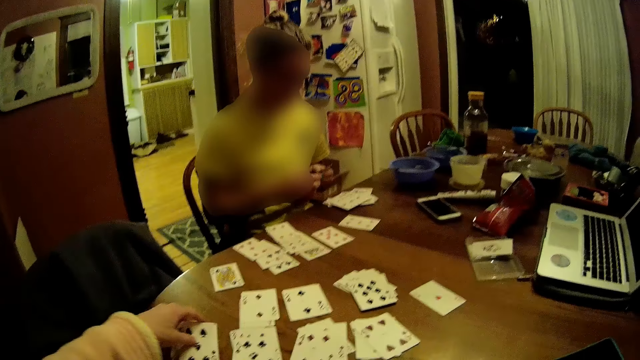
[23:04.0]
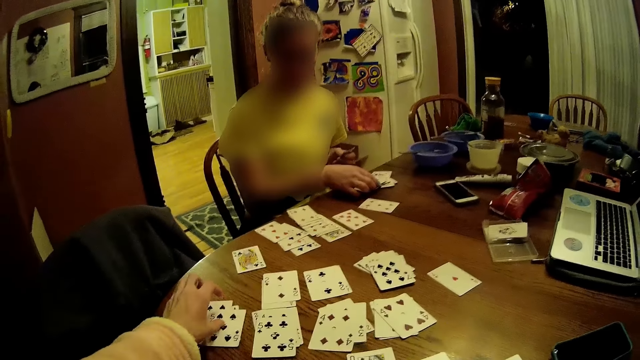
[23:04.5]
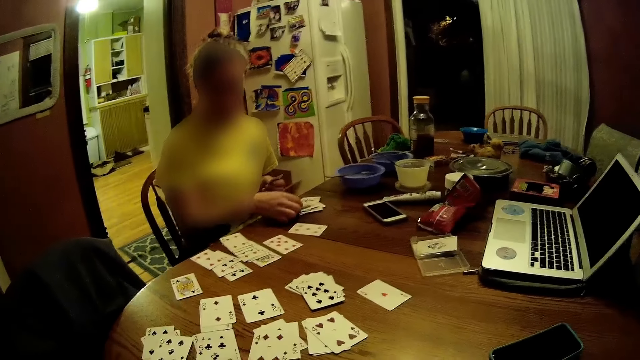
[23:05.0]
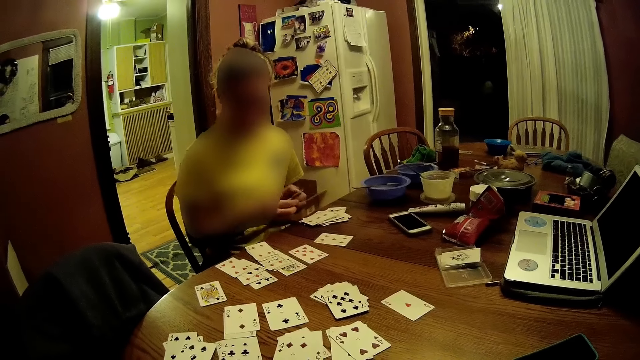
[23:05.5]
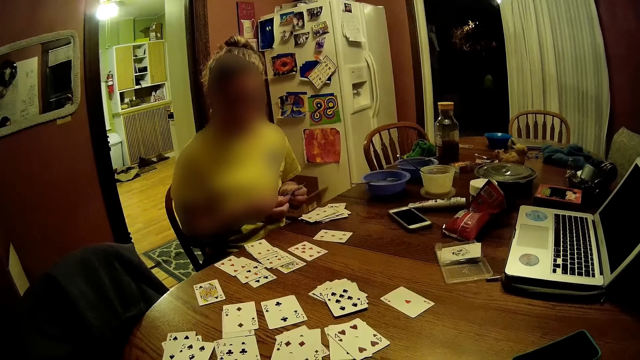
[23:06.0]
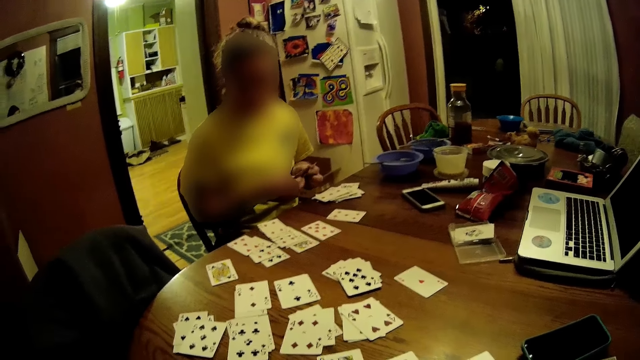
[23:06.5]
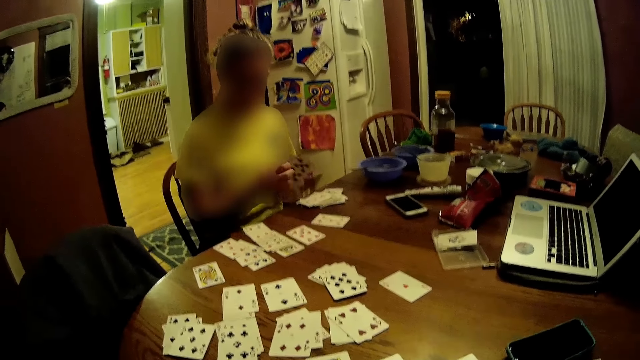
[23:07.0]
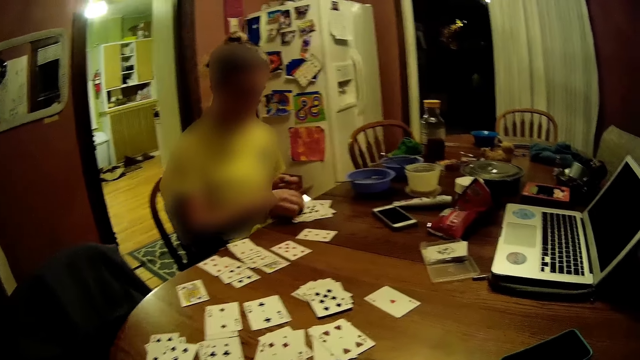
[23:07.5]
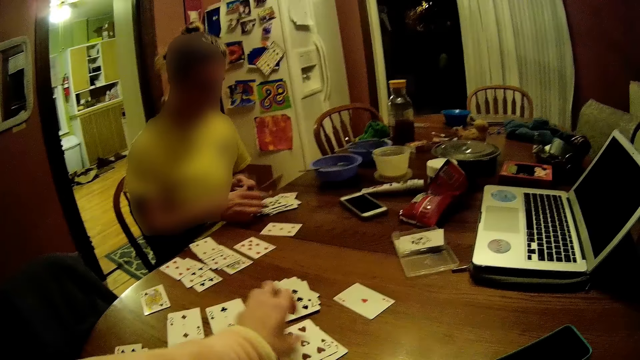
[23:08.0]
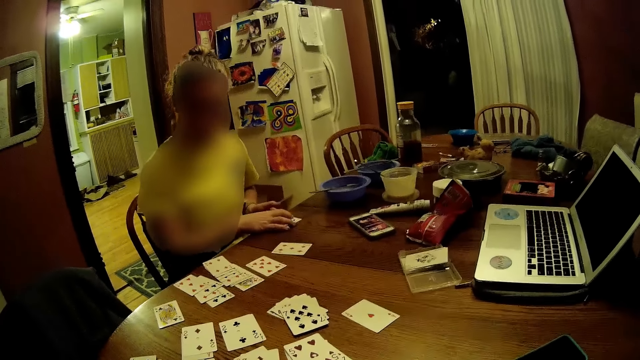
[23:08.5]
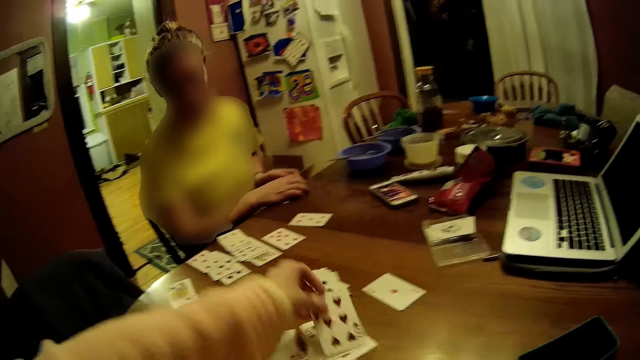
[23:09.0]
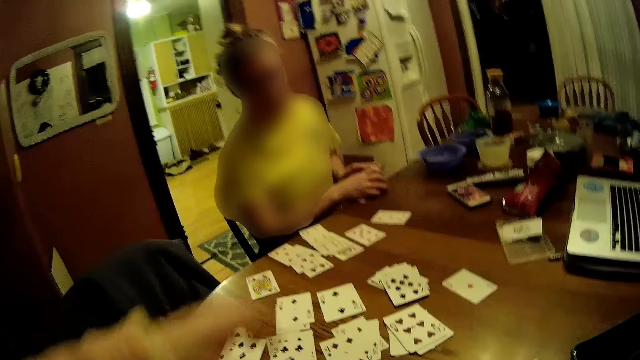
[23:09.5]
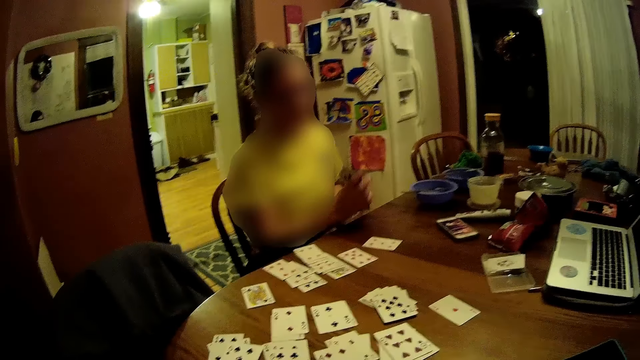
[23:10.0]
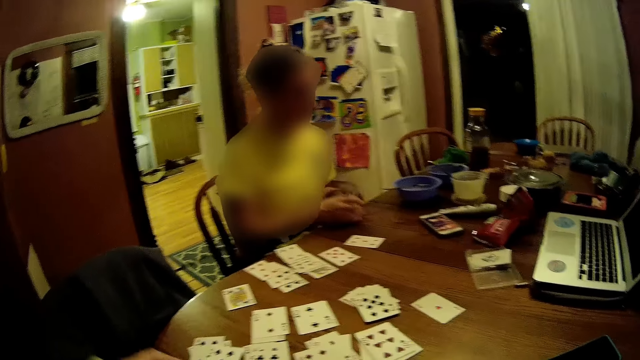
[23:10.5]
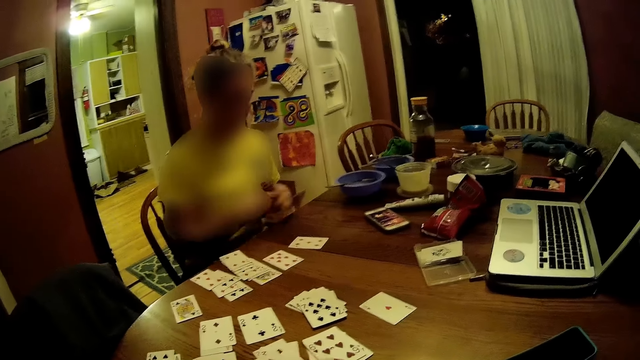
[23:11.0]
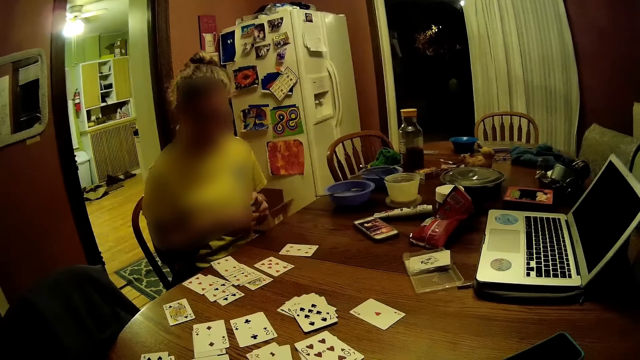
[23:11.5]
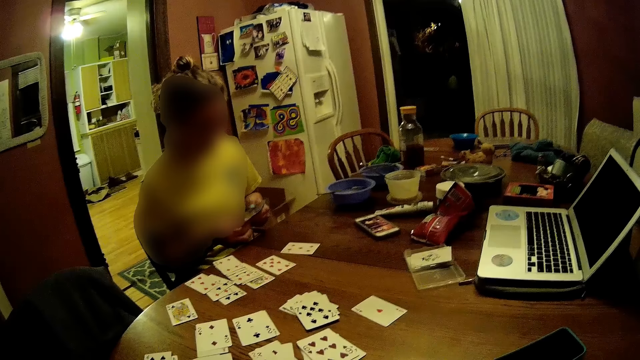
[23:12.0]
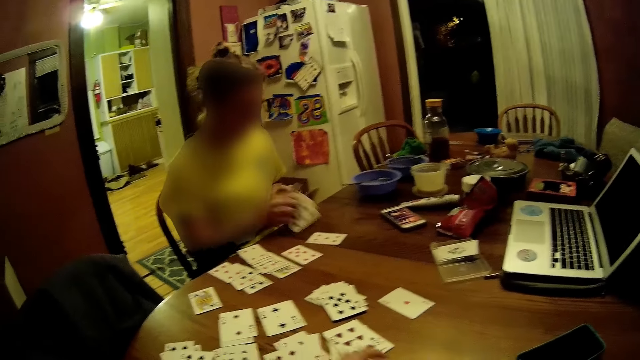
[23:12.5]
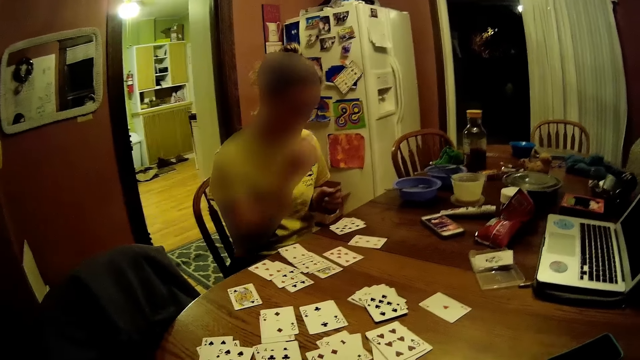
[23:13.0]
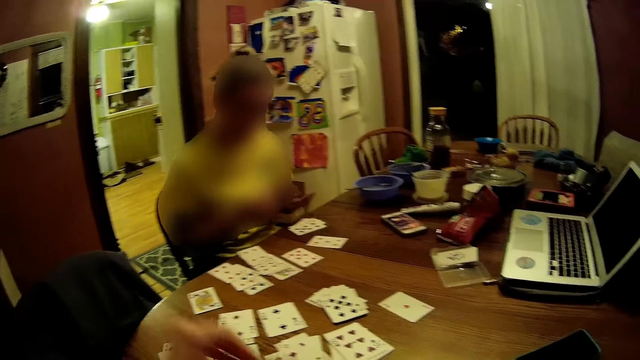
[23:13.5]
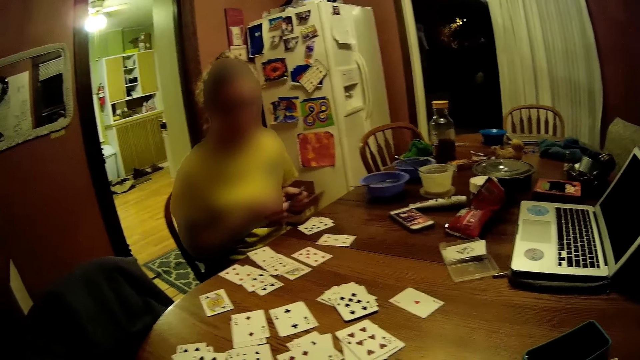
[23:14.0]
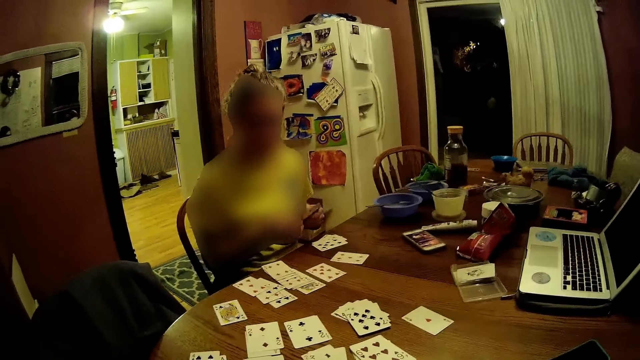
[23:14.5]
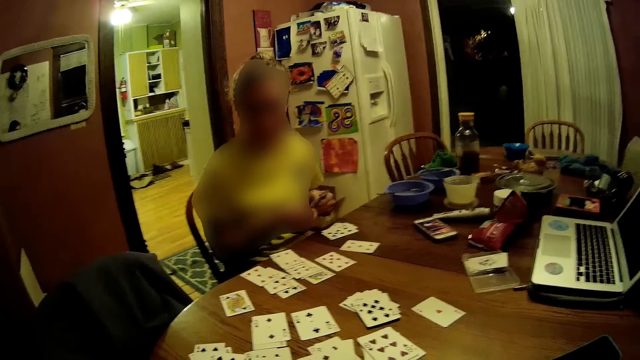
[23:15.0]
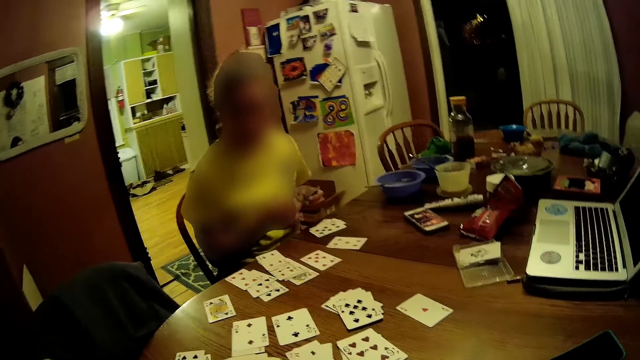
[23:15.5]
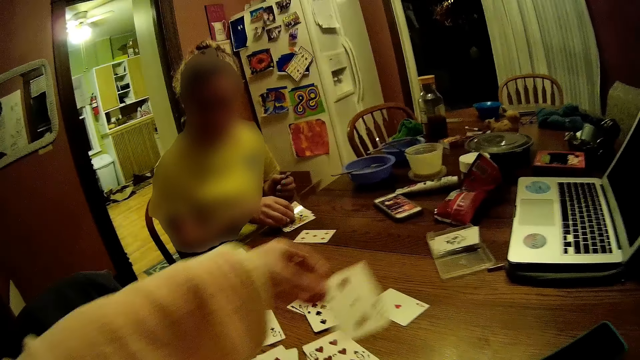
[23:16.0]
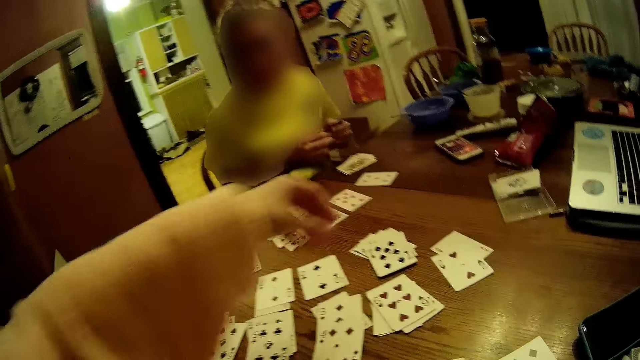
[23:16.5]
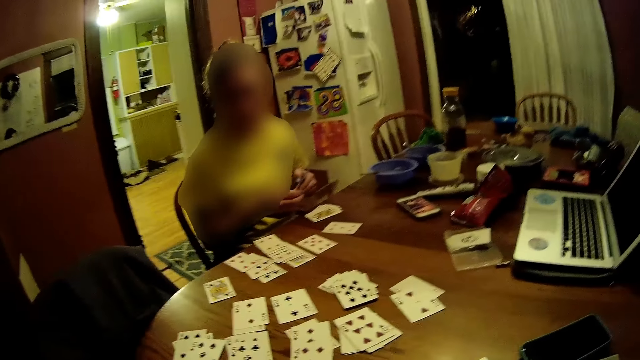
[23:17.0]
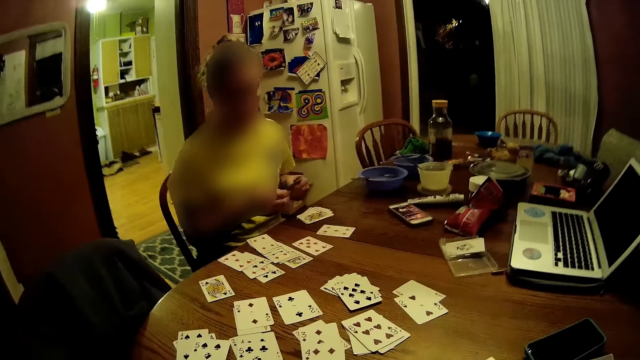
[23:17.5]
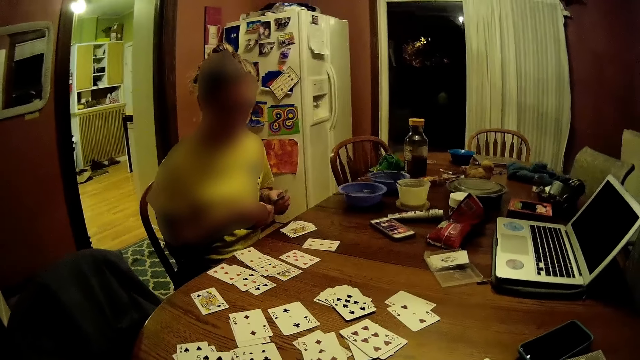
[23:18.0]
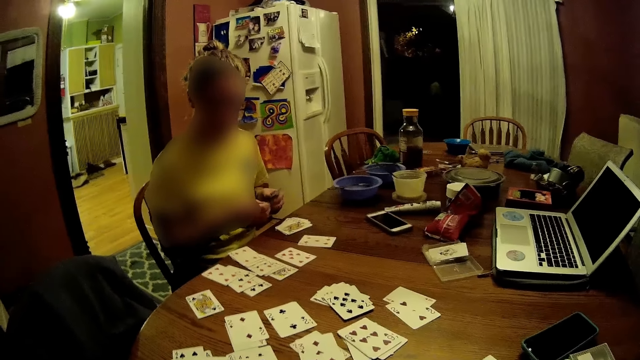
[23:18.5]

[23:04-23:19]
A woman touches a card on the table with her right hand. The camera wearer places the card on the table. The woman drops some cards on the table with her right hand. The camera wearer drops some cards on the table with her left hand. The woman packs some cards from the table with her hands. The camera wearer drops some cards on the table with her left hand. She moves some cards on the table with her left hand. The woman touches her face with her right hand. The camera wearer moves some cards on the table with her left hand. She does it again. The woman drops some cards on the table with her right hand.

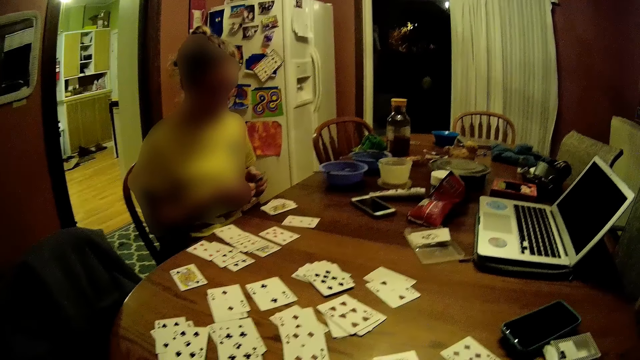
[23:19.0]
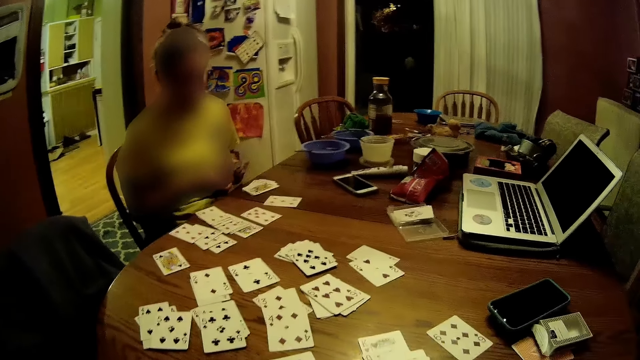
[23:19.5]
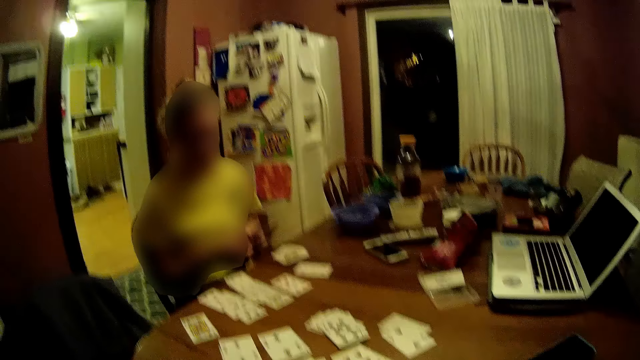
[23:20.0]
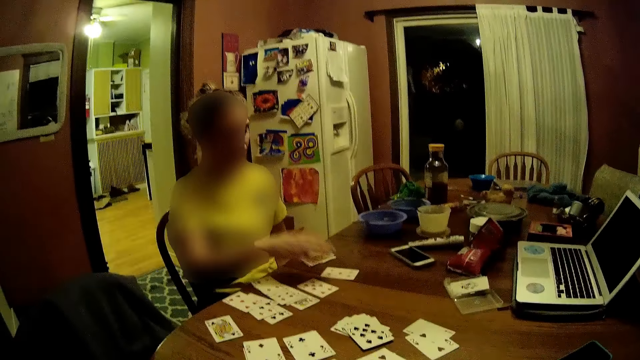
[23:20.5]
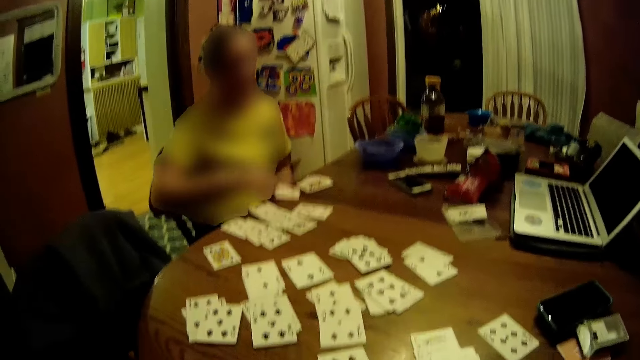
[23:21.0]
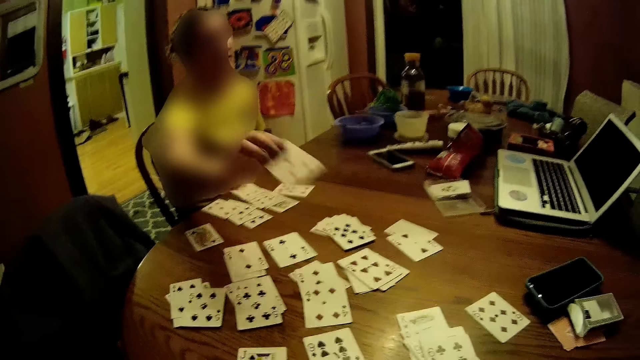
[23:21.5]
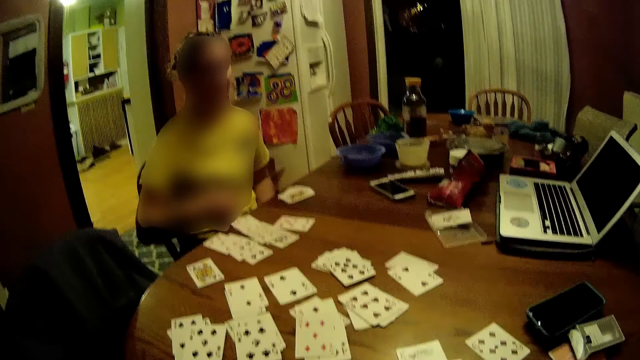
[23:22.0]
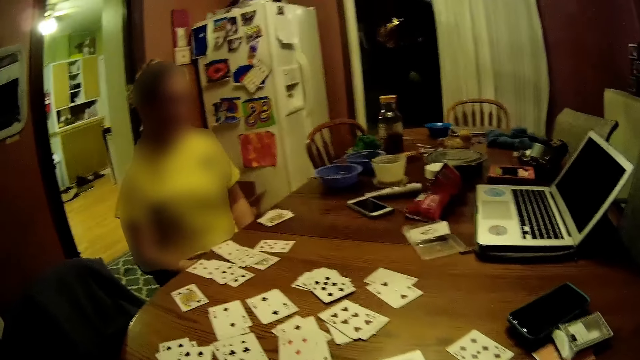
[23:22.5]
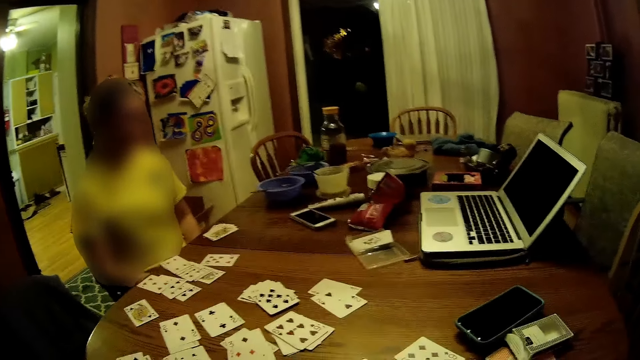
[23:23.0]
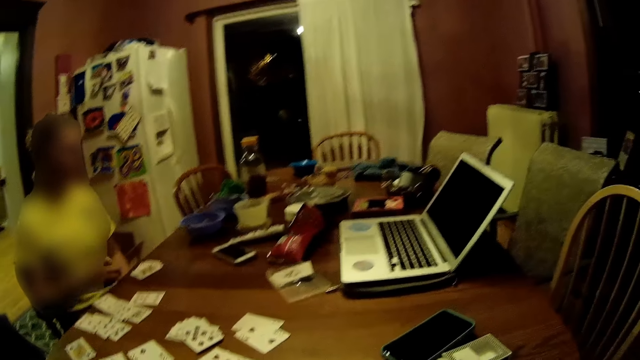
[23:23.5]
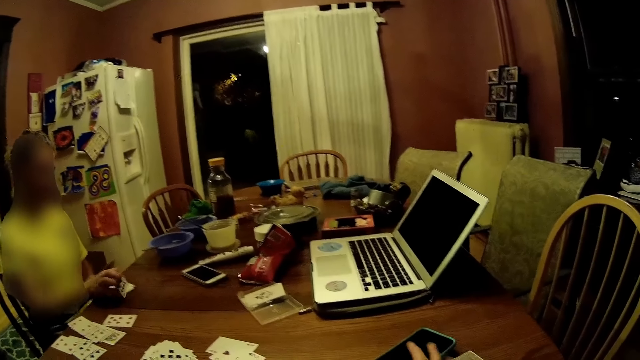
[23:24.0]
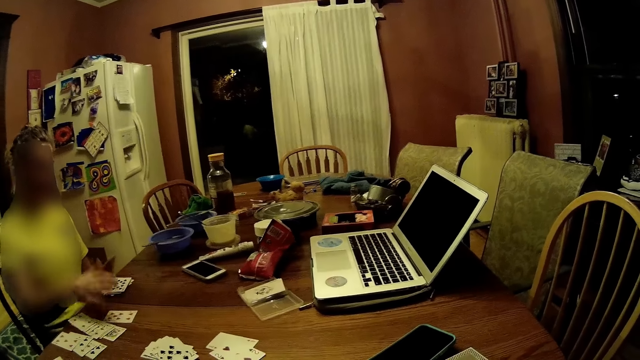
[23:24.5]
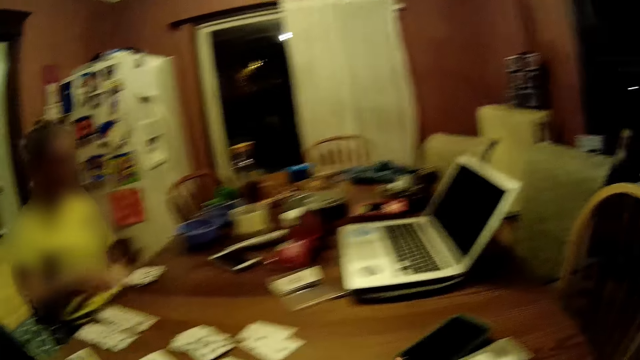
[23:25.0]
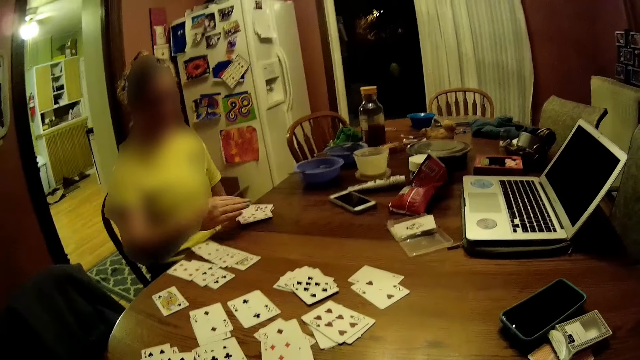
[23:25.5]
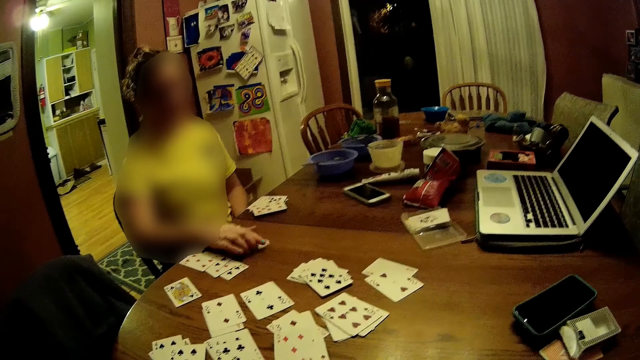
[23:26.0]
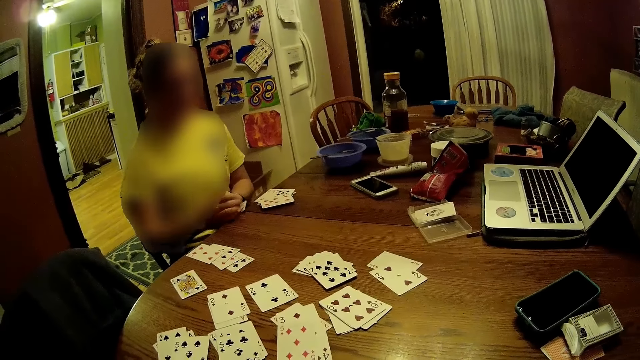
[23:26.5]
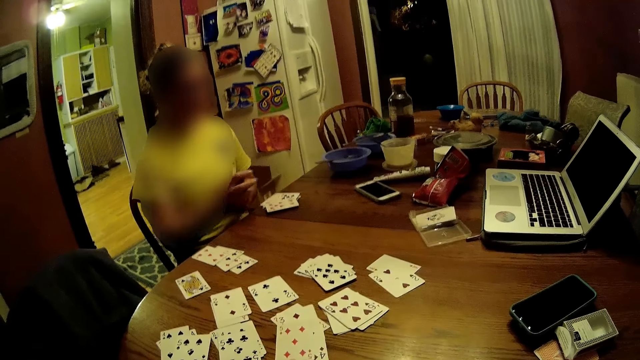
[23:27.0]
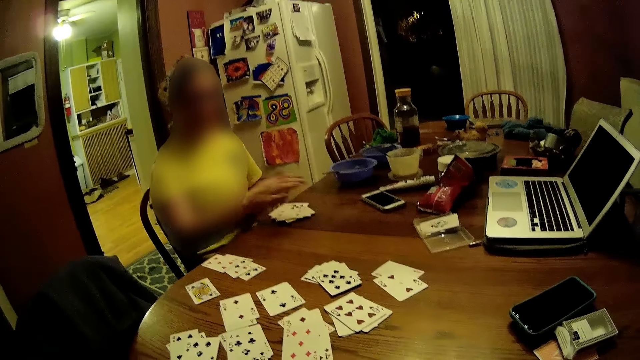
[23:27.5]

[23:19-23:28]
A woman moves some cards on the table with her right hand. She drops some cards on the table with her right hand. The camera wearer taps her phone on the table with her right hand. The woman stacks some cards on the table with her right hand. She stacks some cards on the table with her hands.
